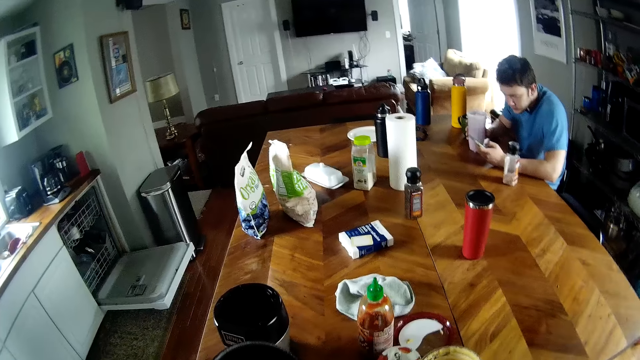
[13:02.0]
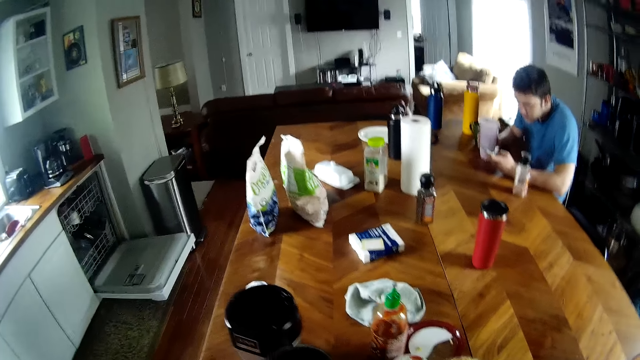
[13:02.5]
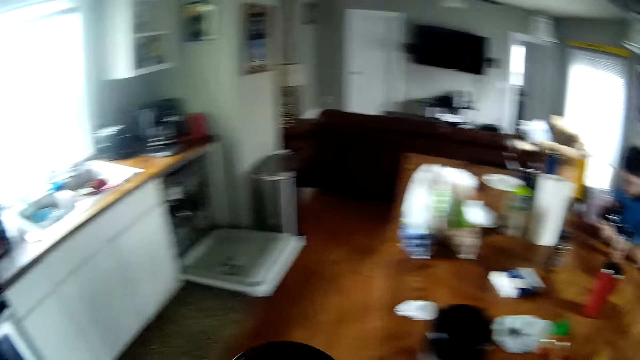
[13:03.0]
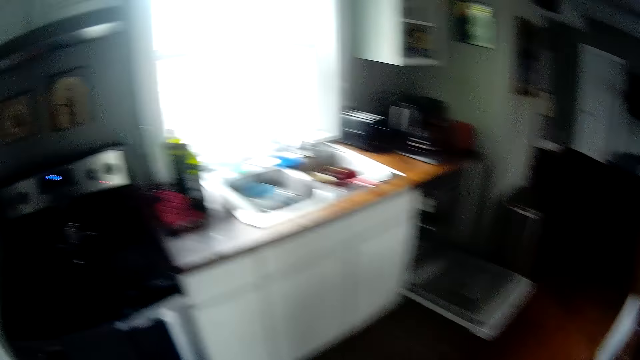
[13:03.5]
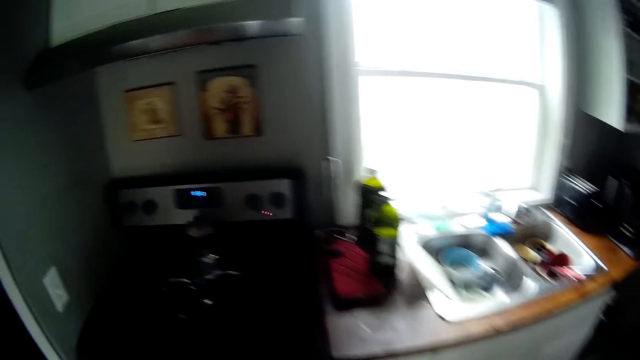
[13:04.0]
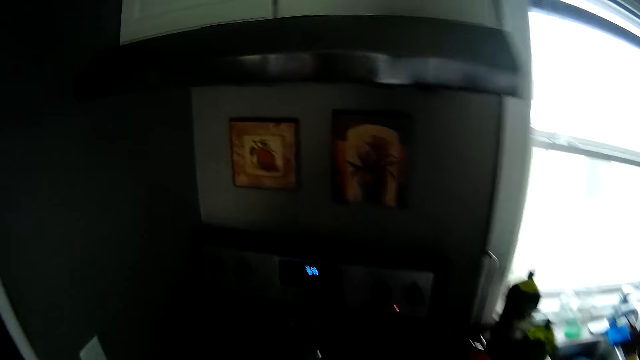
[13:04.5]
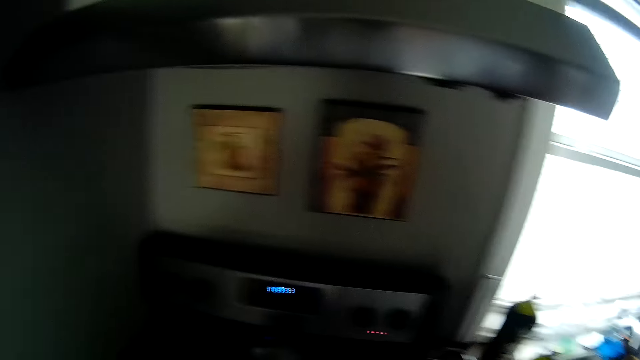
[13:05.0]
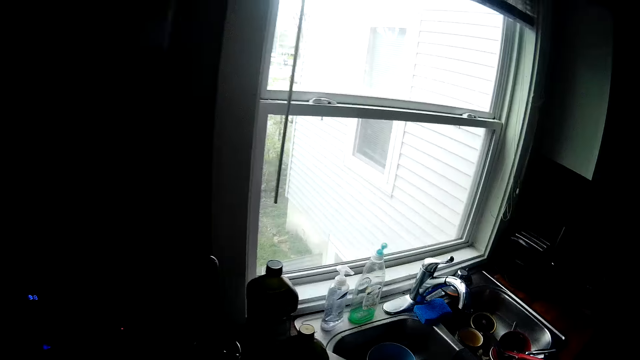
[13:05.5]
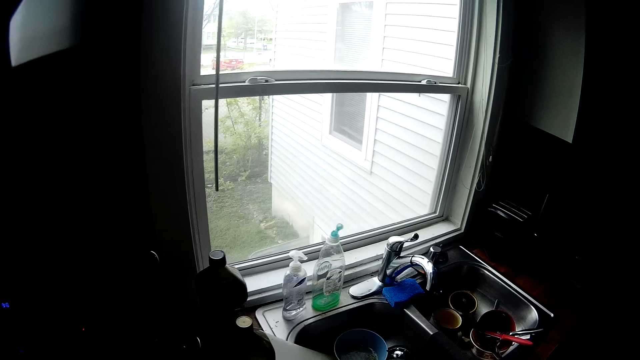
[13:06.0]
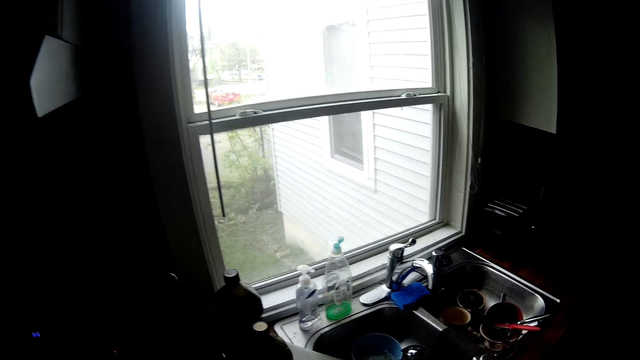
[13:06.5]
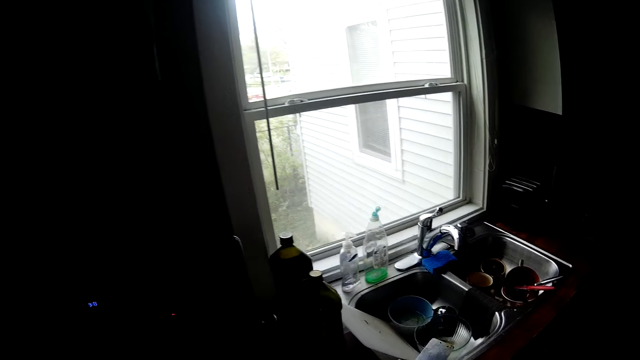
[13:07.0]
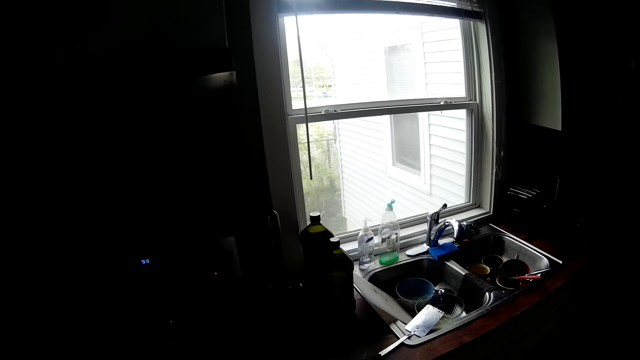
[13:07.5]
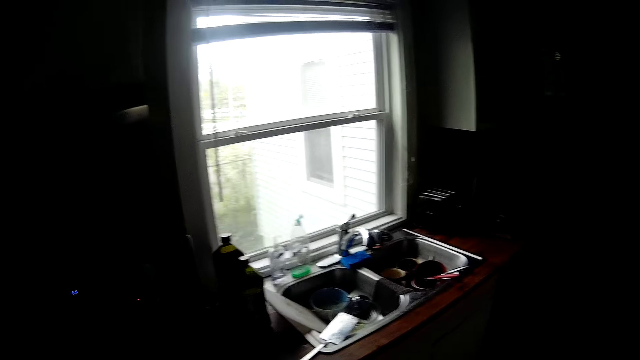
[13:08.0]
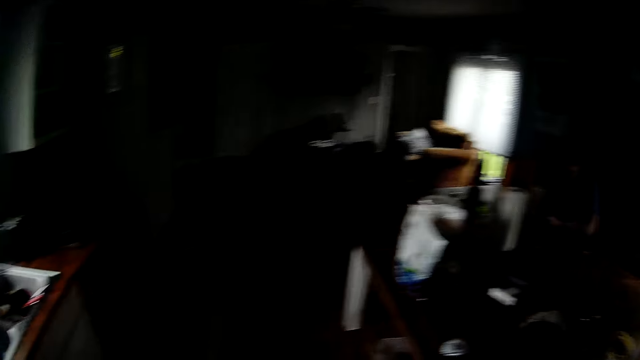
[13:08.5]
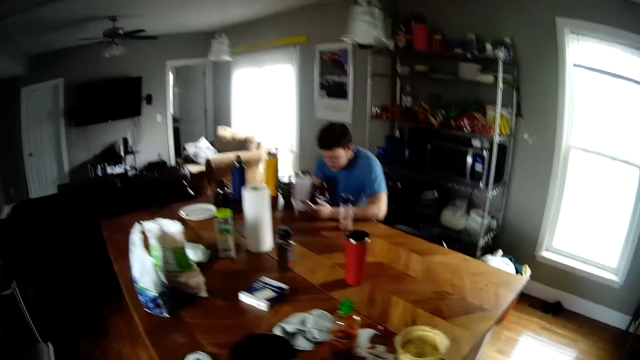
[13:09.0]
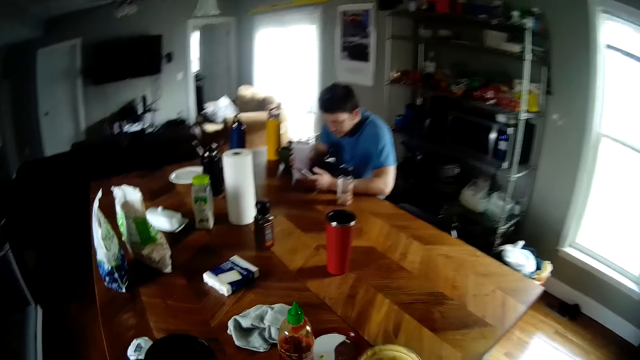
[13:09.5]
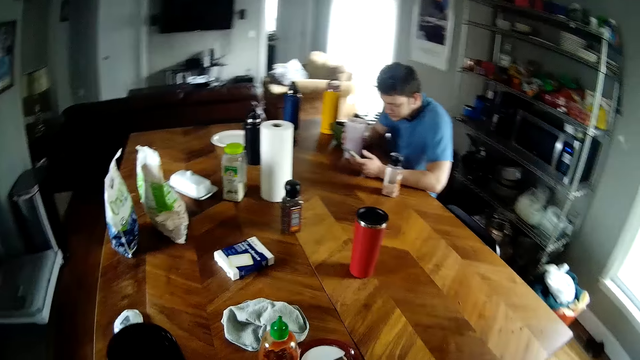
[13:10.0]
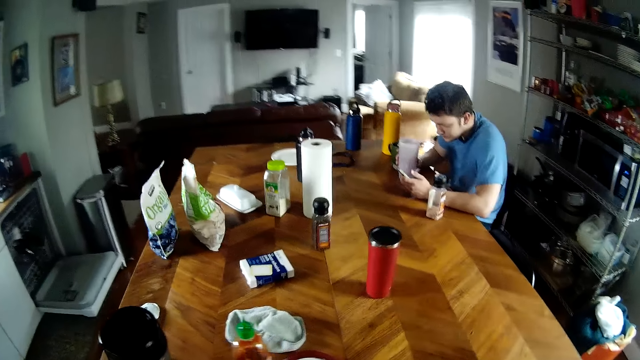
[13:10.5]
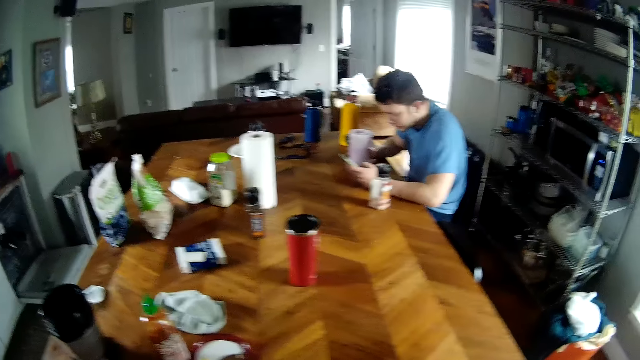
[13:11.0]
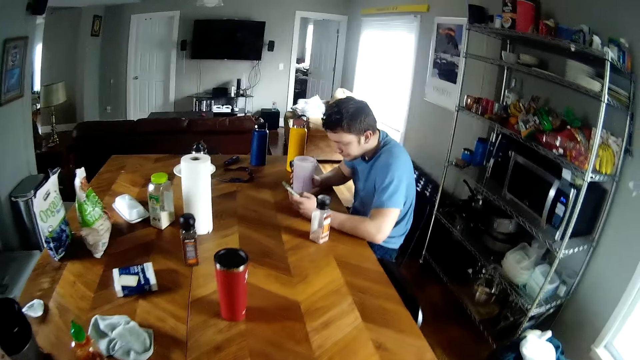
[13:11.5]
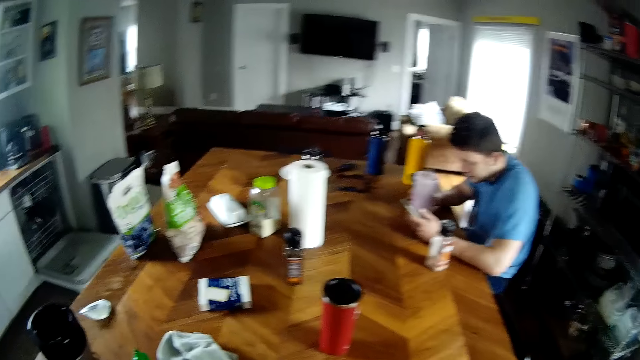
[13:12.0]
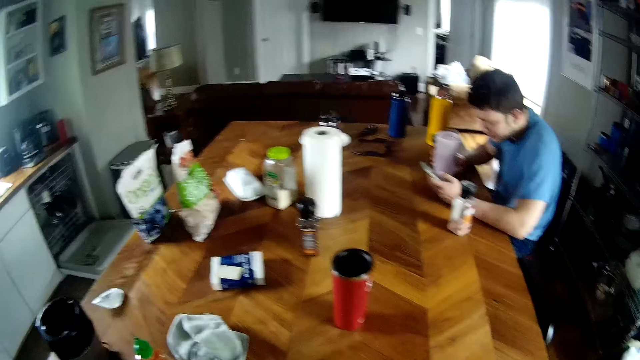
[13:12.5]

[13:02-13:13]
The camera wearer moves towards the cooker. They stare at the sink. They move towards the table.

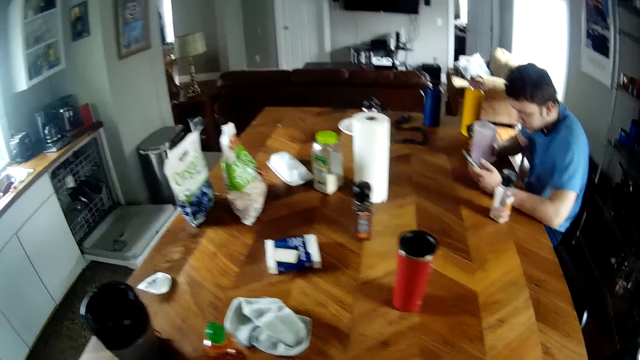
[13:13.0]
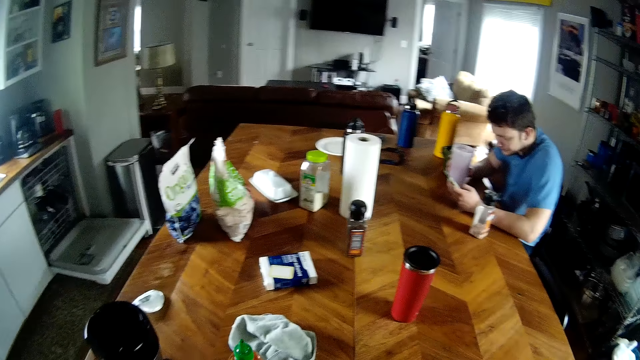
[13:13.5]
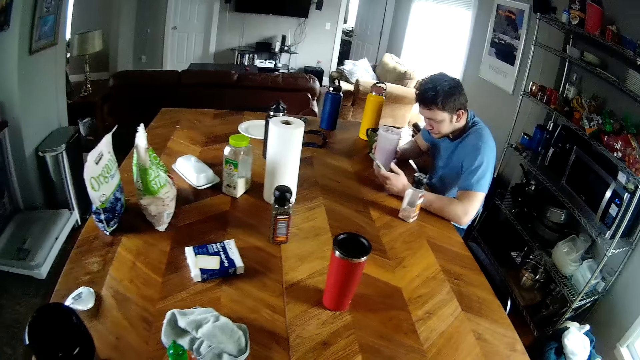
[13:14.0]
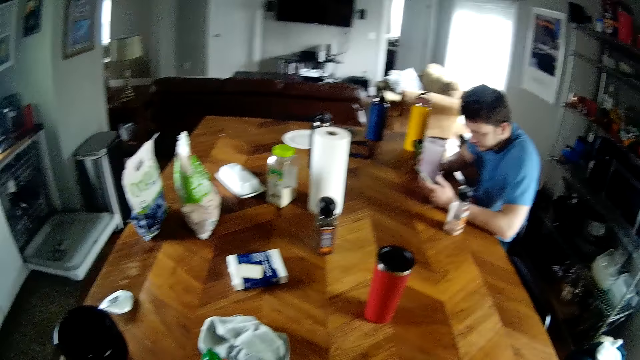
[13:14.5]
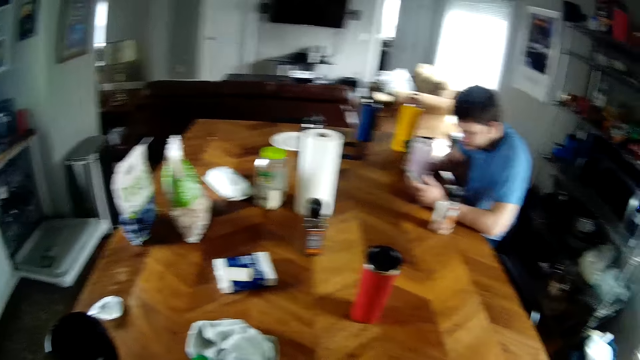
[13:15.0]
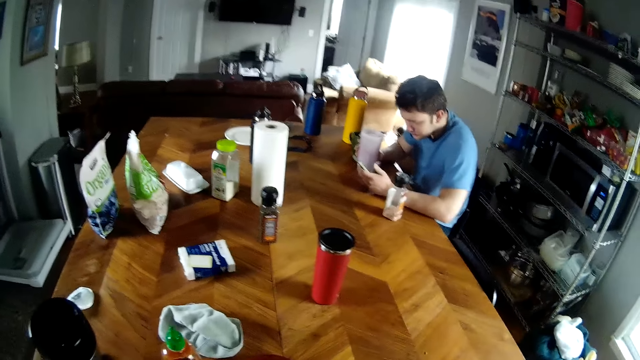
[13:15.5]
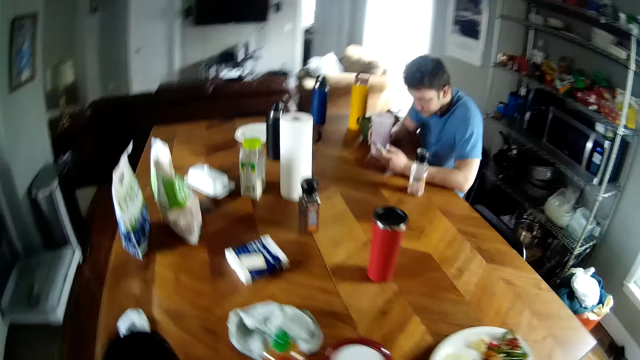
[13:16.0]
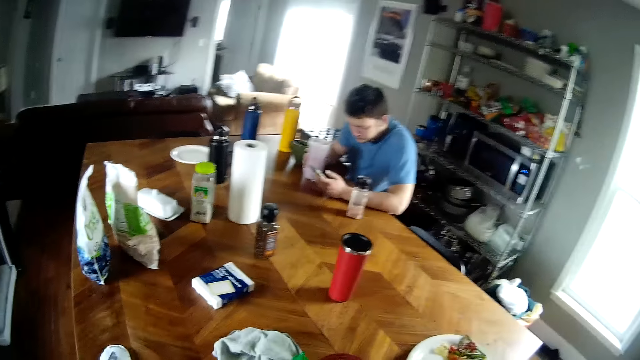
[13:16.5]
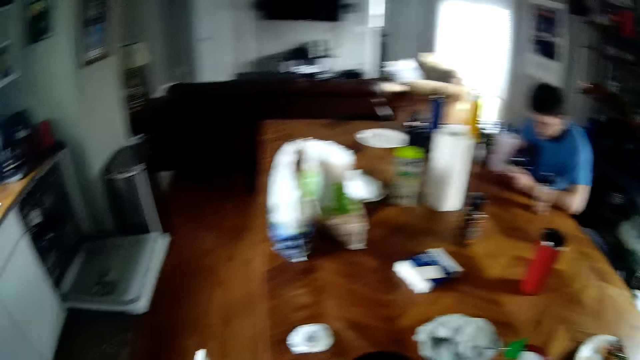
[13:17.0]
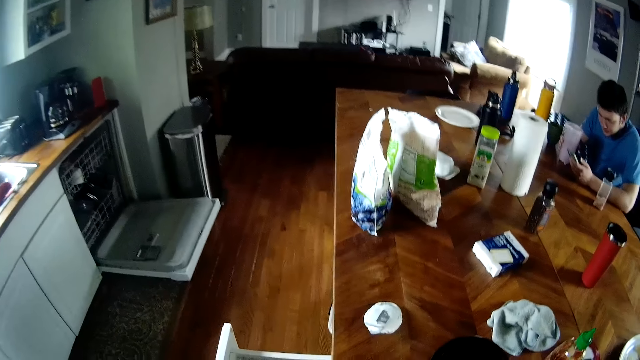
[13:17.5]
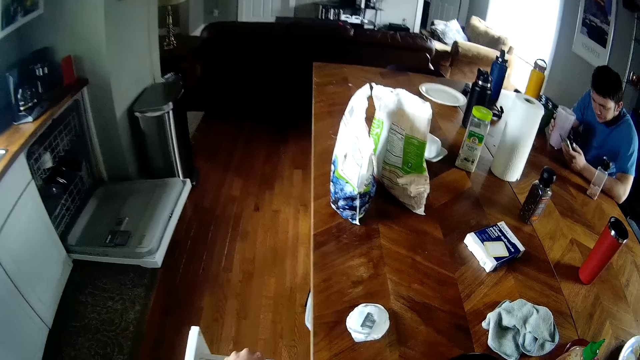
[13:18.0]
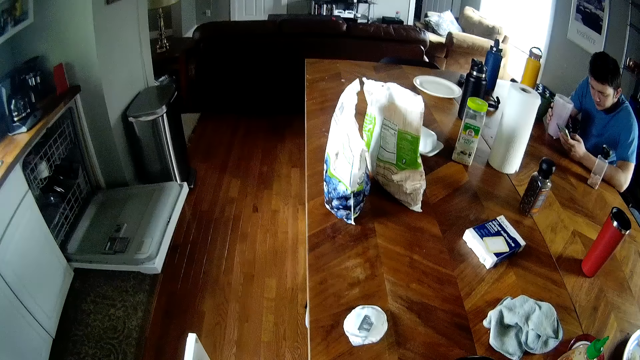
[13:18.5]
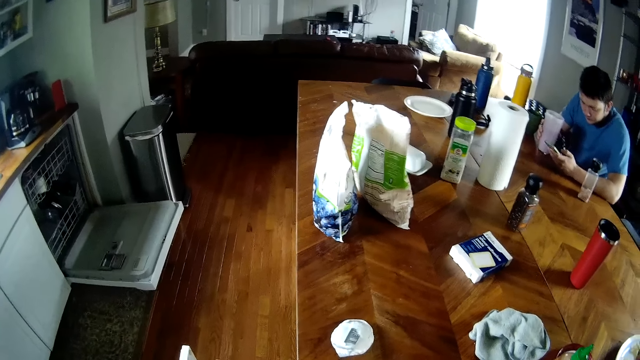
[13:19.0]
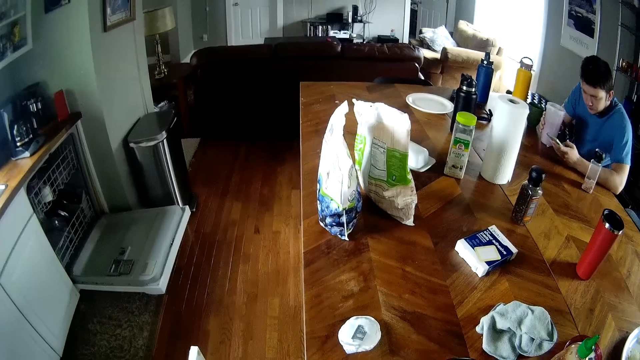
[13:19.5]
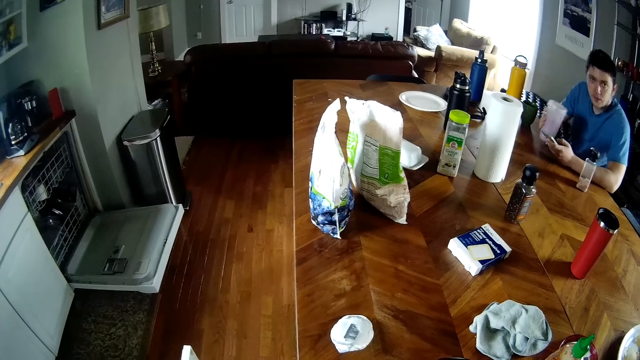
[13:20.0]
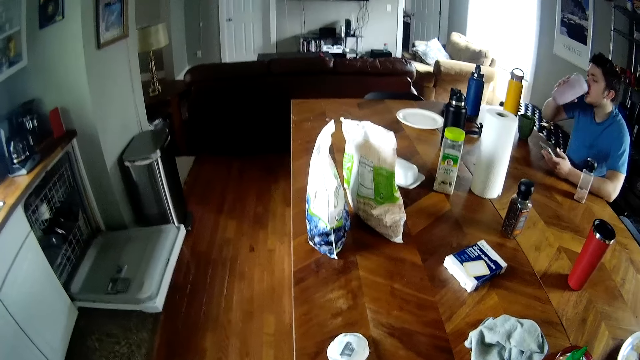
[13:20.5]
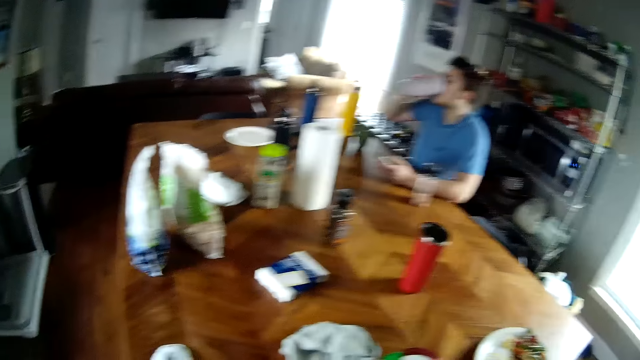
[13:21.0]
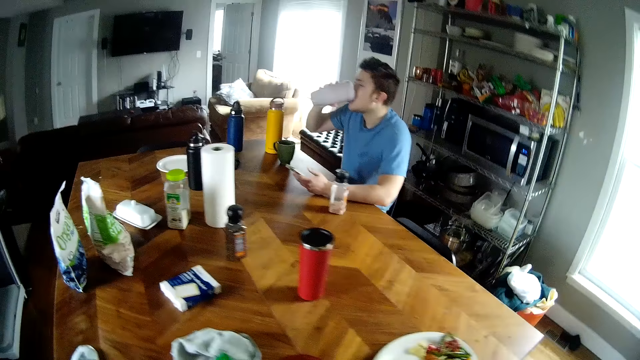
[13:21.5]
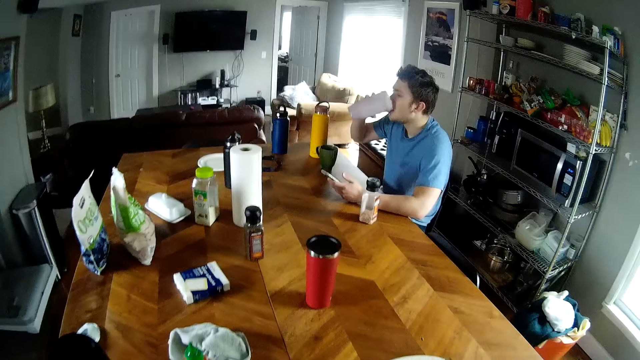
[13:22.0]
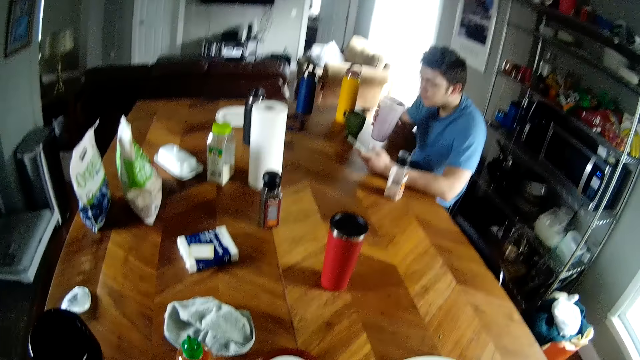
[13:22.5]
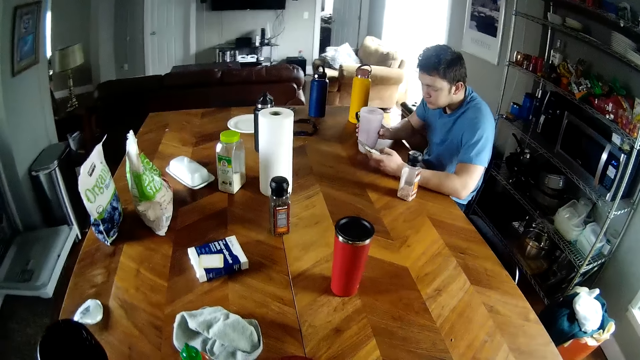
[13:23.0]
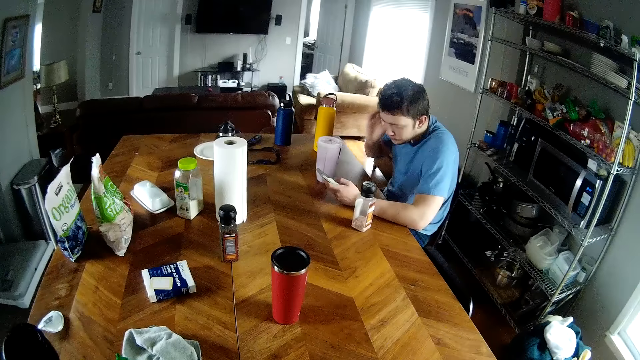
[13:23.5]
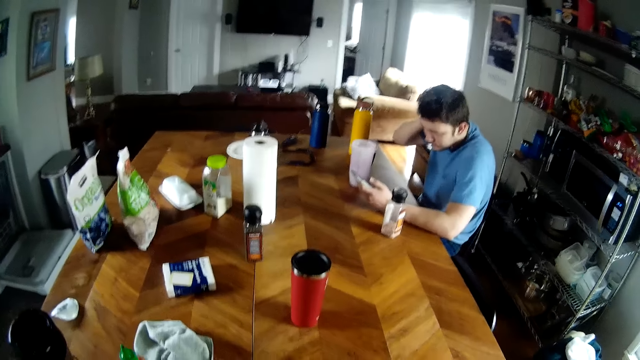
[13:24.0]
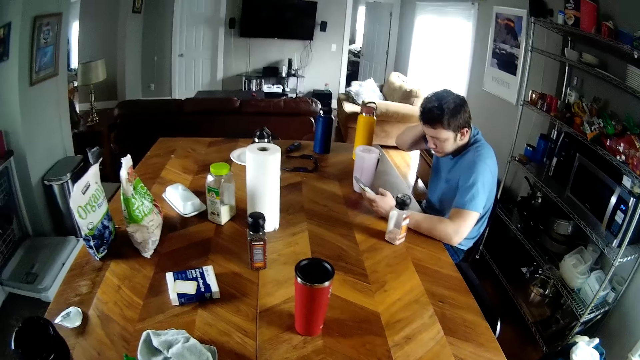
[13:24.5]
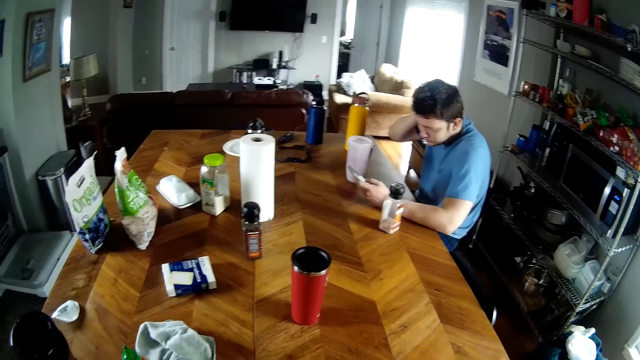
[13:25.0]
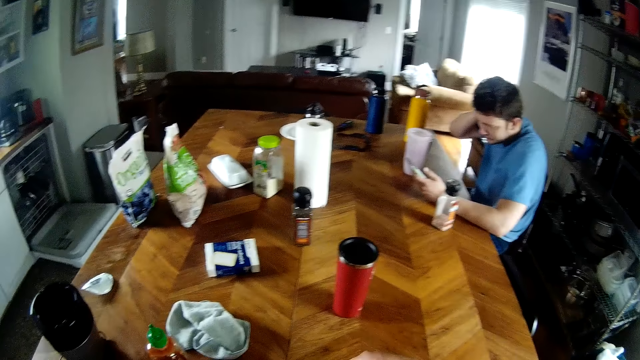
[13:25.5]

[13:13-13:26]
The camera wearer stares at the table. He opens the drawer in the table with his left hand. He searches the drawer with his left hand. He touches the utensils in the drawer. The man lifts the cup on the table with his right hand and drinks from the cup in his right hand. The camera wearer touches the table. The man drops the cup in his right hand on the table. The camera wearer stares at the table.
